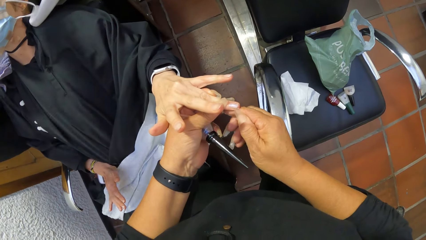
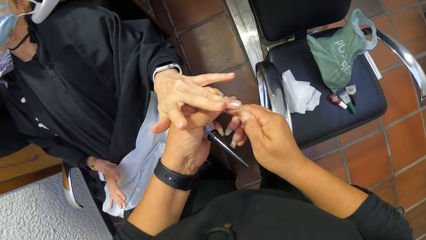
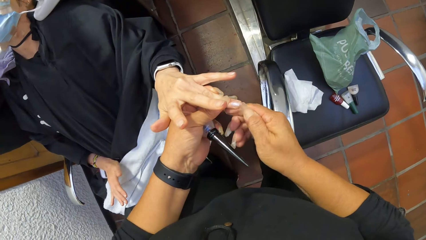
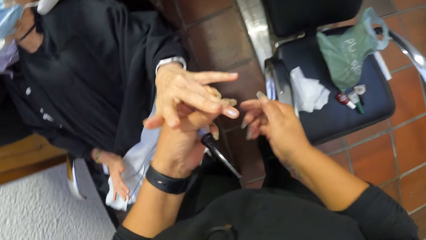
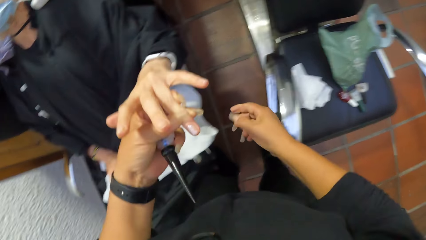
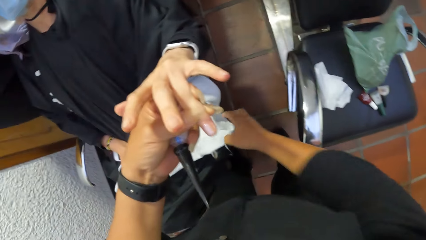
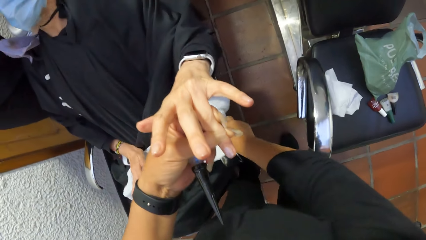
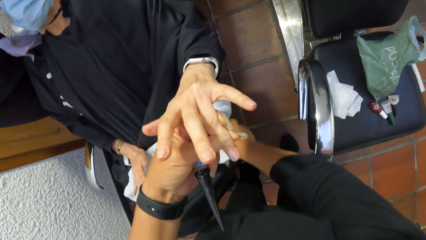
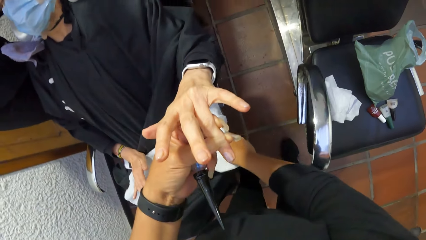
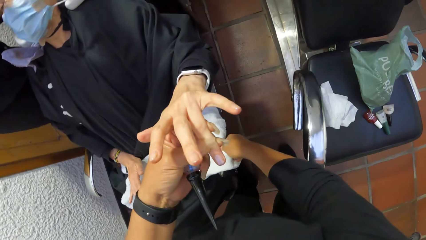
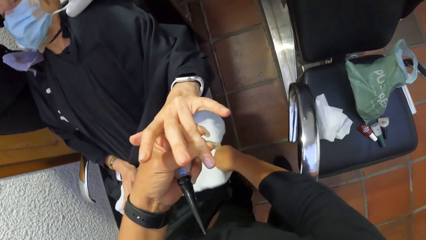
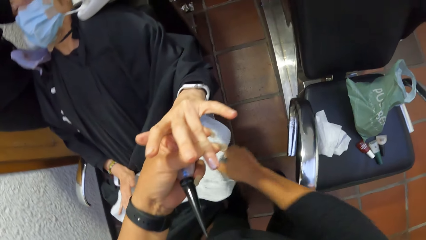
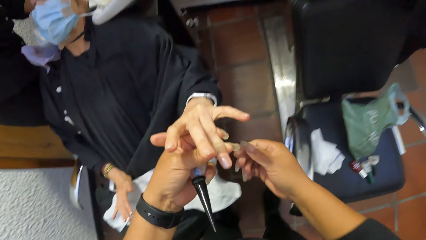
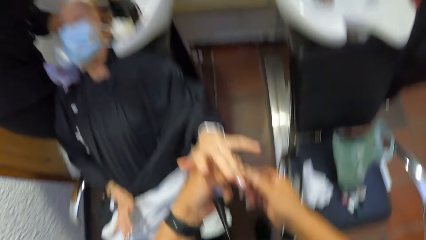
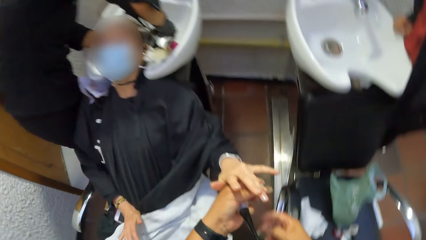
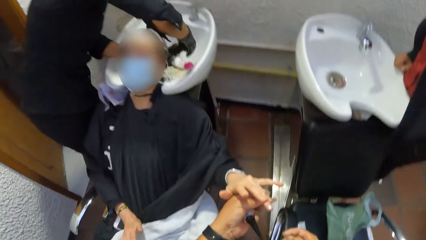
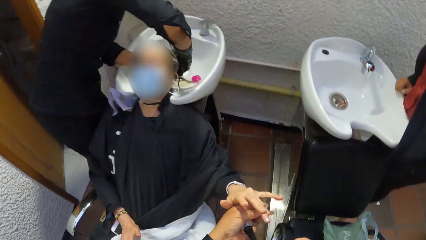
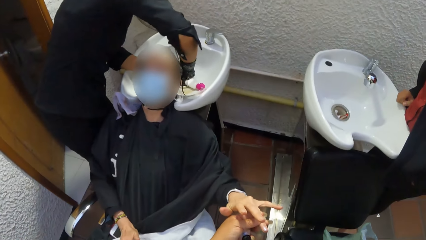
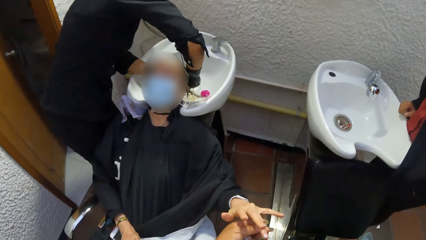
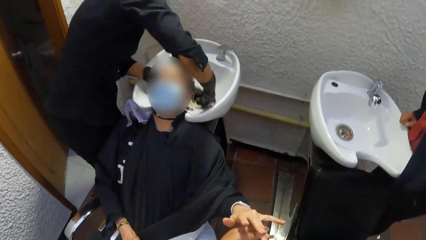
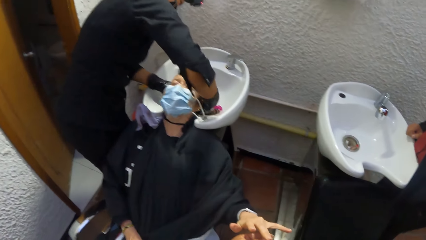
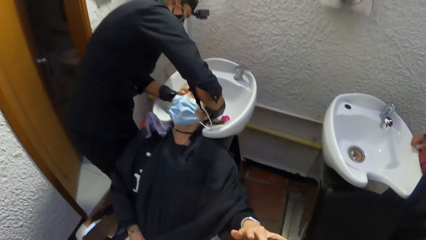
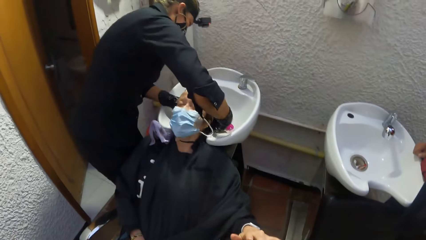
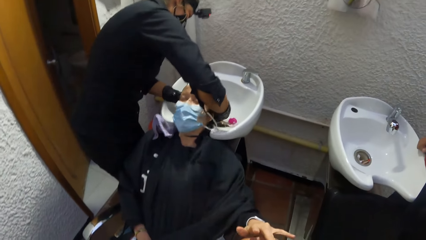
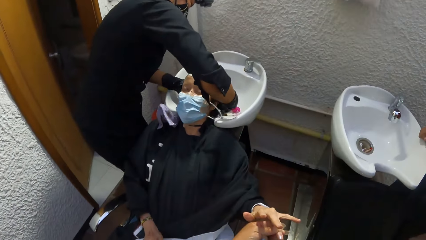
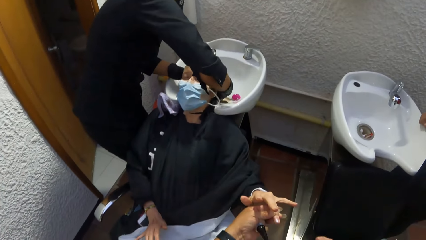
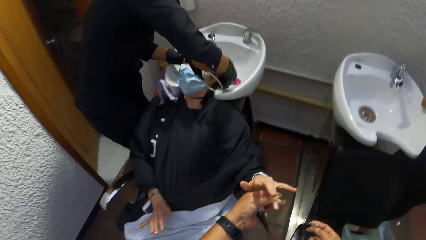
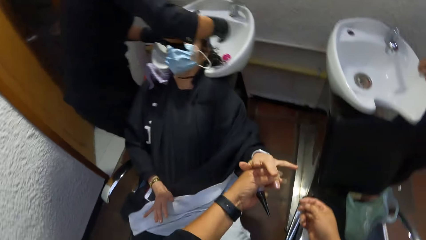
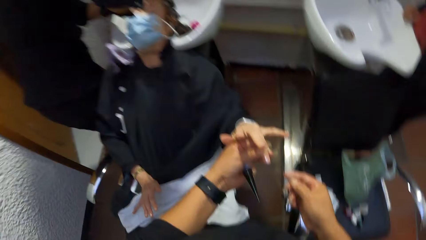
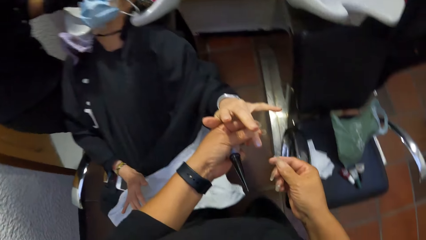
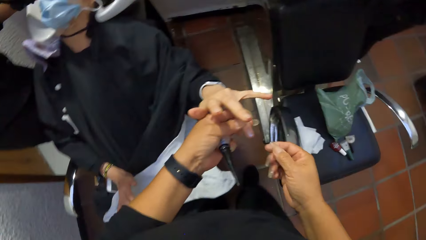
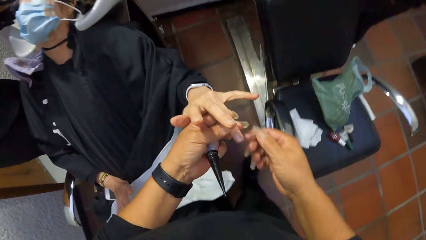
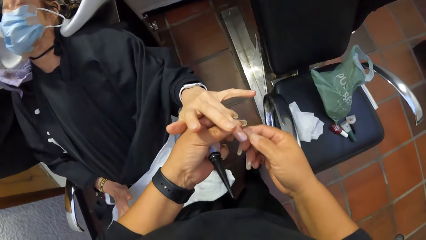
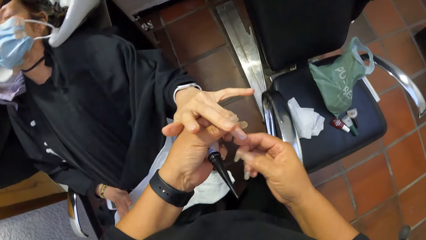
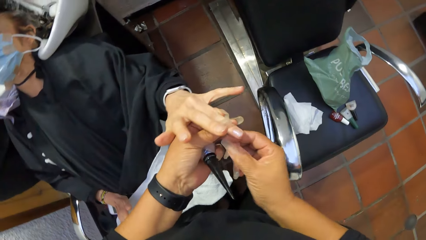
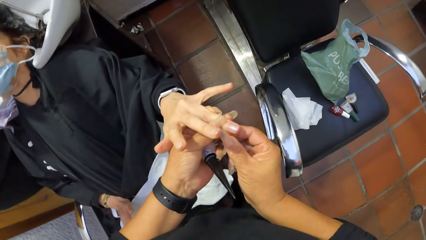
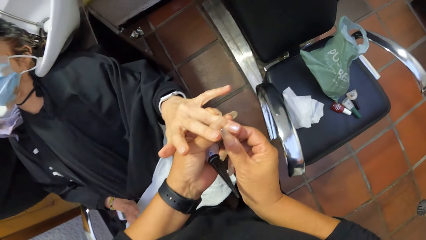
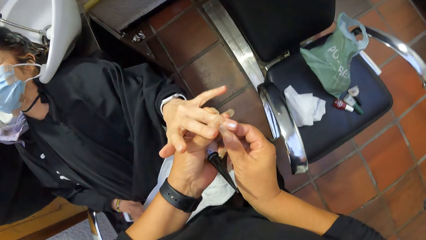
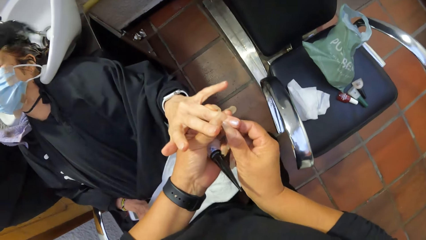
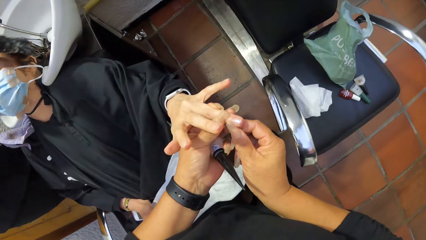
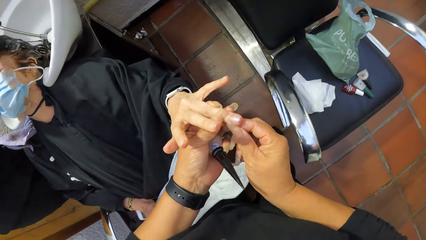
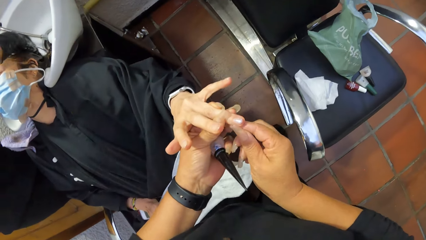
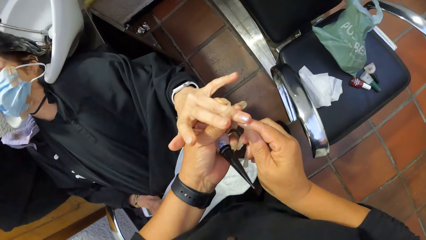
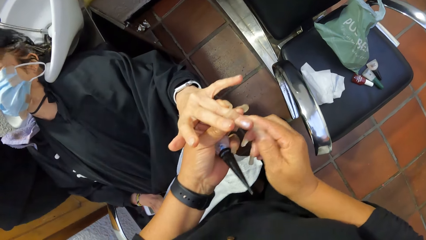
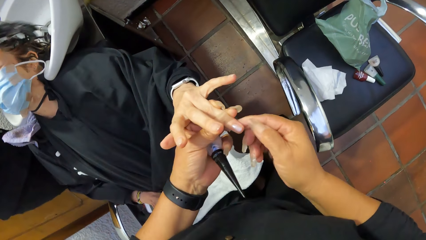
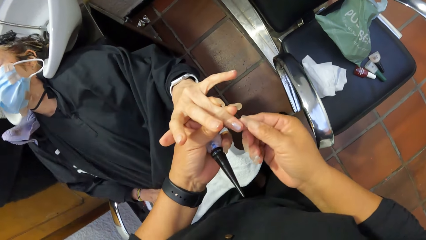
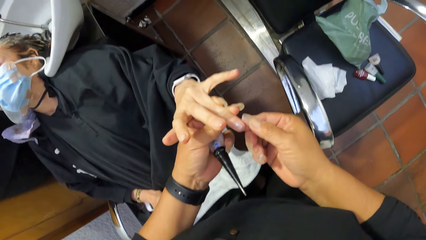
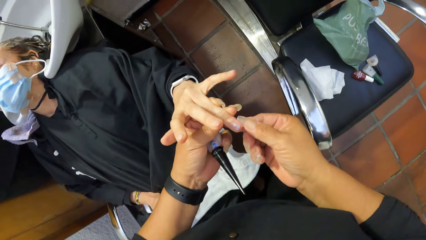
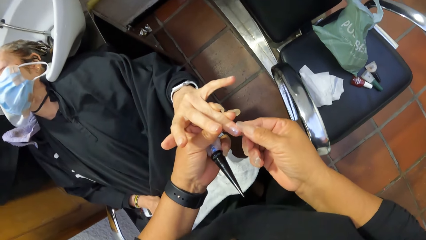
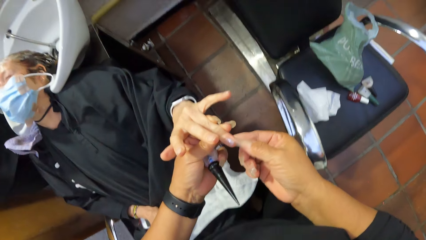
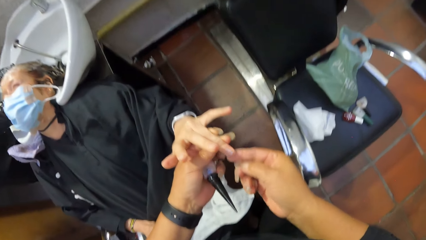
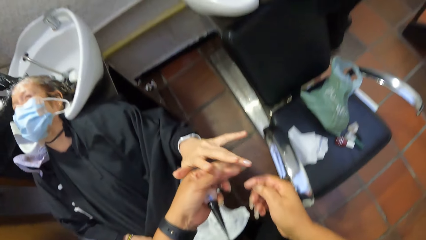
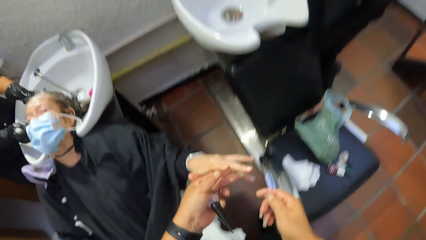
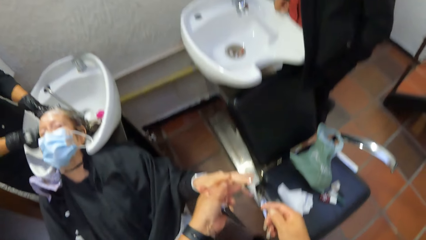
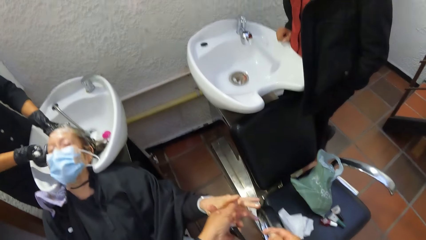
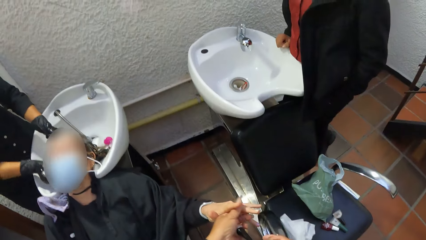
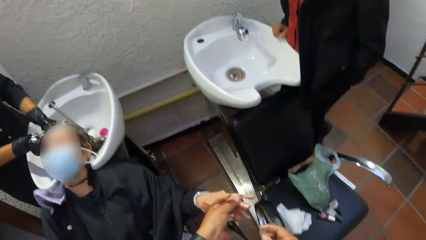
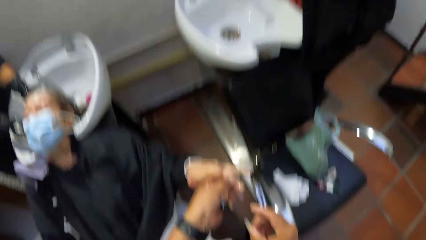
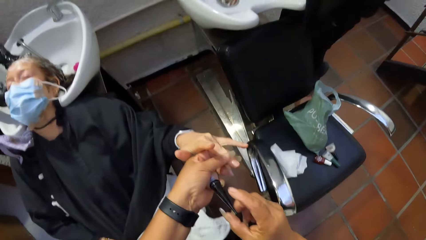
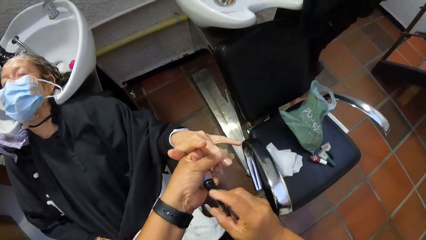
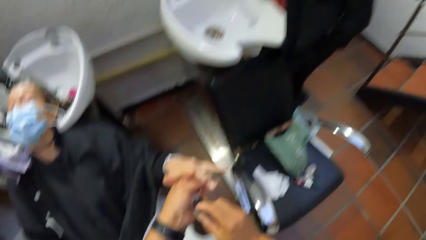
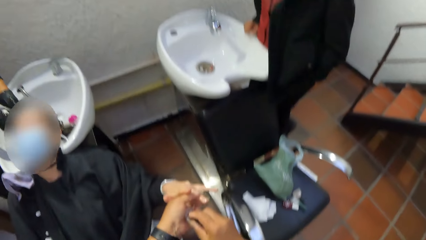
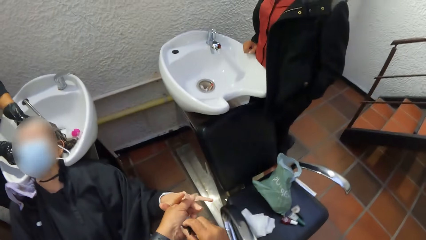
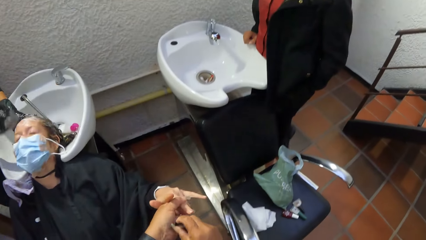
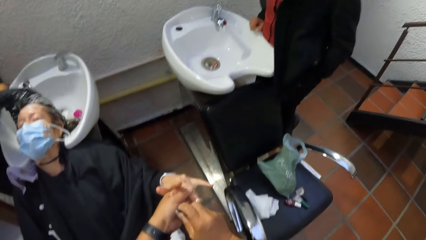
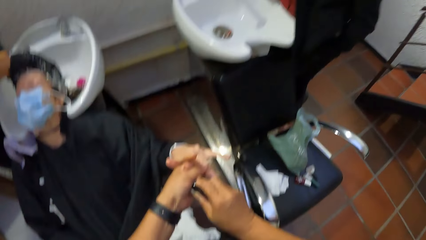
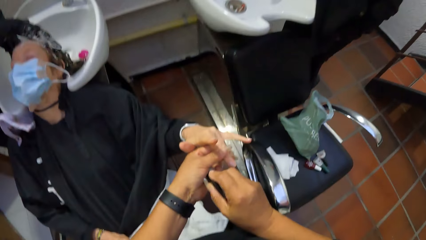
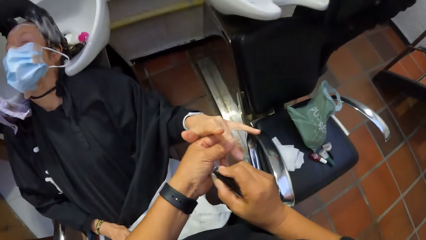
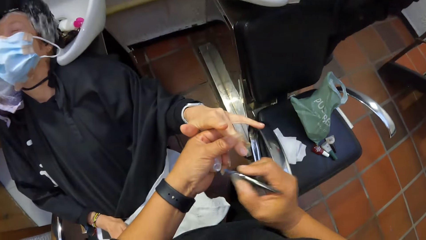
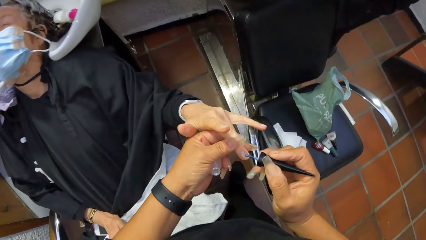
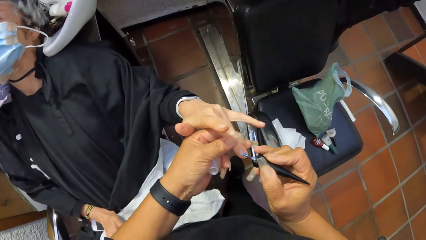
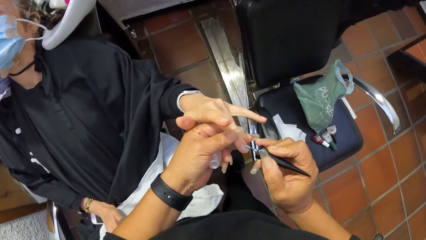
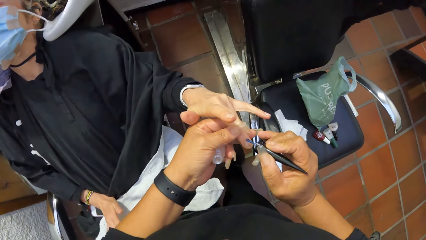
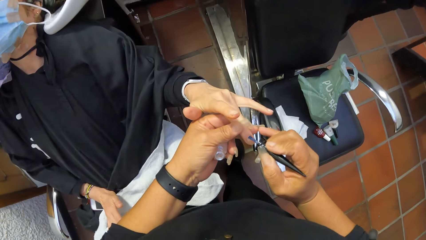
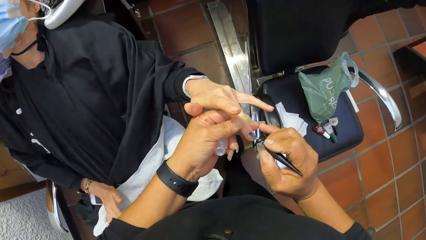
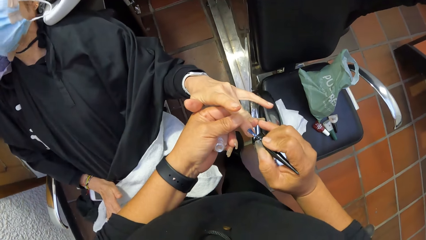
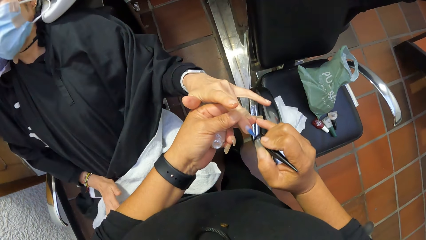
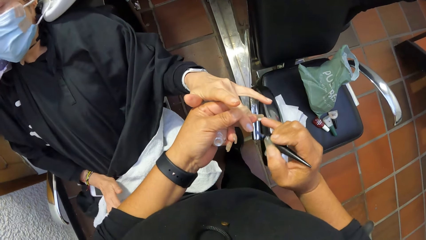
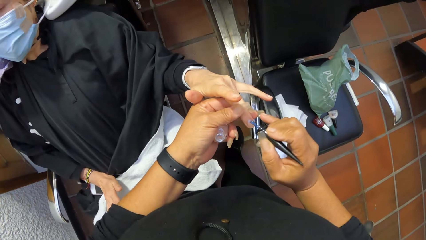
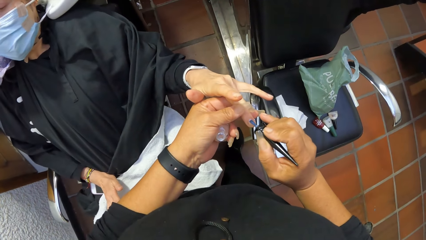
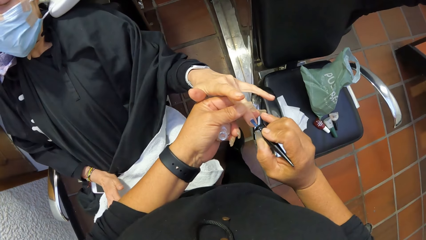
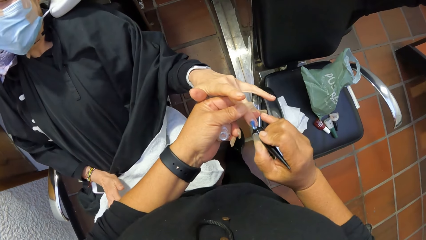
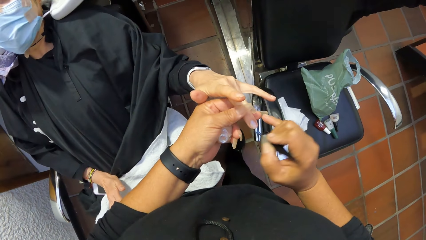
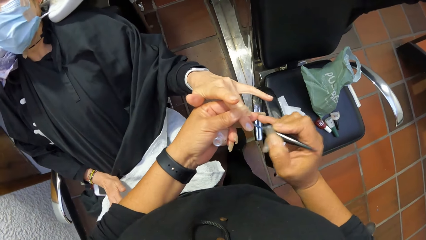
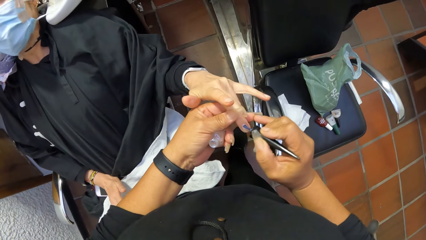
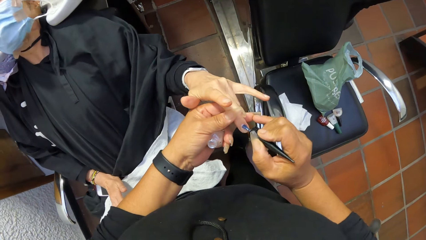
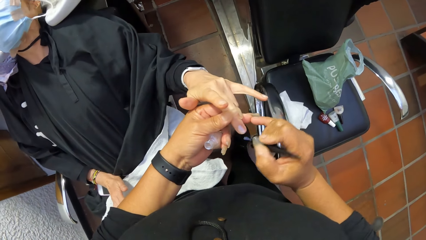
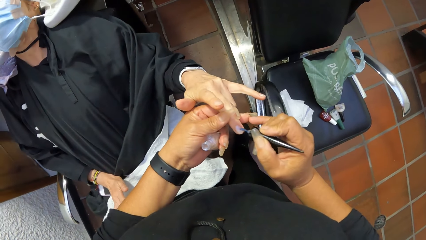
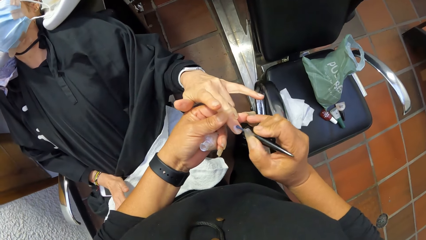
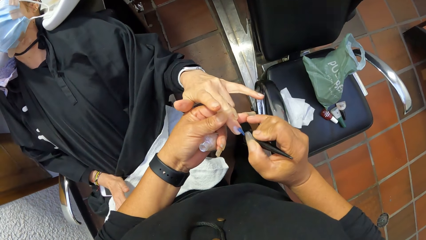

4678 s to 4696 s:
The camera wearer wipes her right hand on the towel. A woman washes the hair of another woman in the hair wash sink with both hands. The camera wearer cleans the finger with her right hand. She holds a finger on the left hand of the other woman with her left hand. She picks the nail polish brush from the bottle of nail polish with her right hand. She paints the finger nail with the nail polish brush with her right hand.
